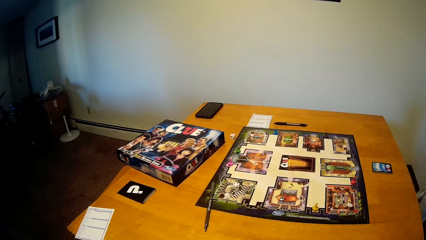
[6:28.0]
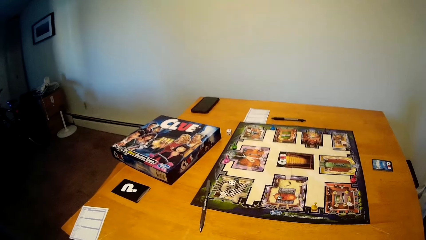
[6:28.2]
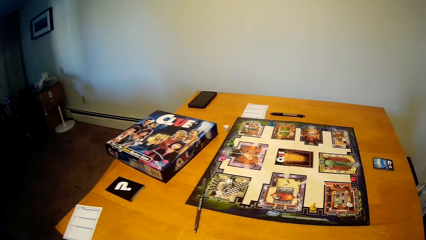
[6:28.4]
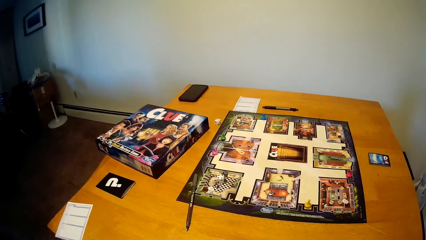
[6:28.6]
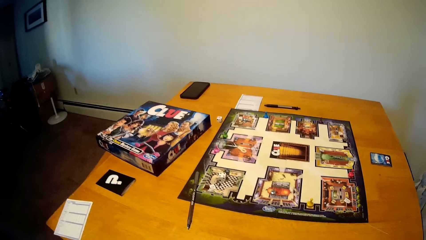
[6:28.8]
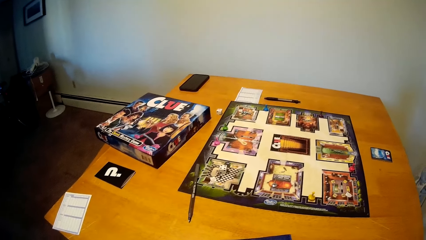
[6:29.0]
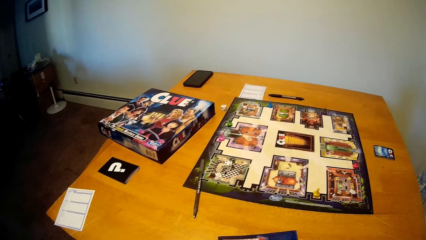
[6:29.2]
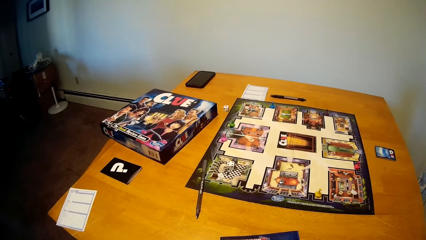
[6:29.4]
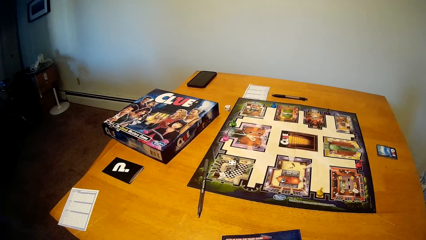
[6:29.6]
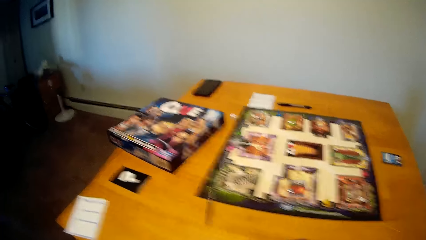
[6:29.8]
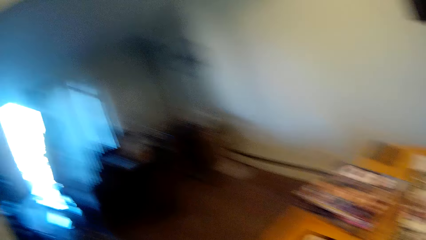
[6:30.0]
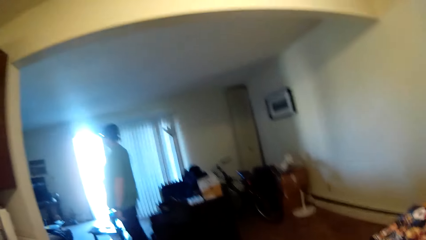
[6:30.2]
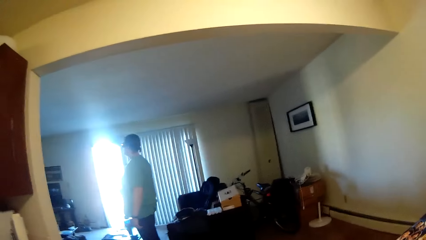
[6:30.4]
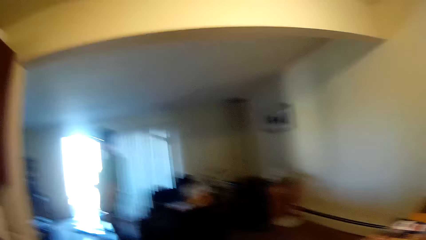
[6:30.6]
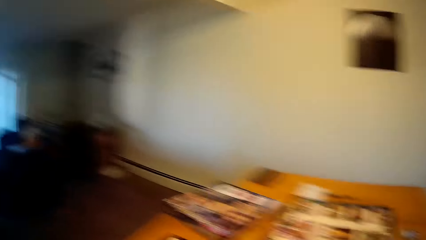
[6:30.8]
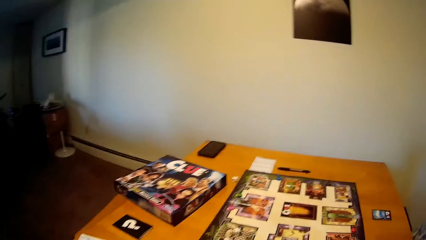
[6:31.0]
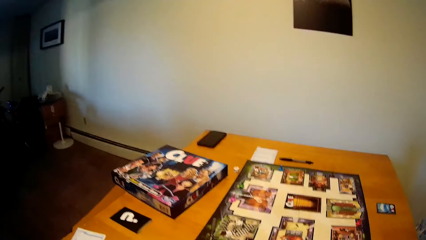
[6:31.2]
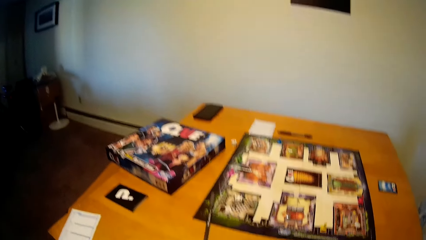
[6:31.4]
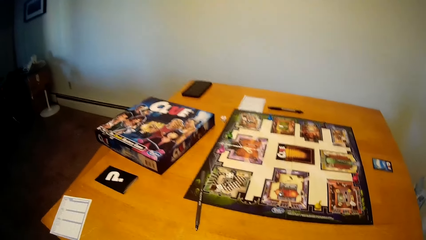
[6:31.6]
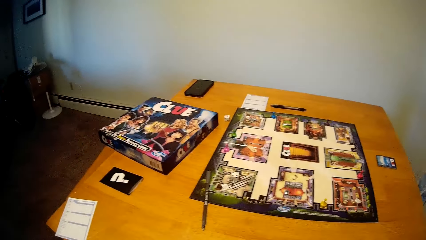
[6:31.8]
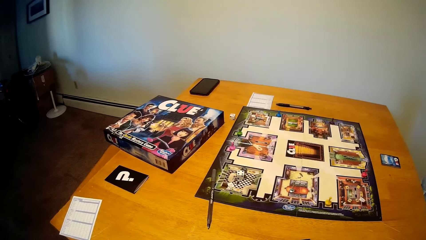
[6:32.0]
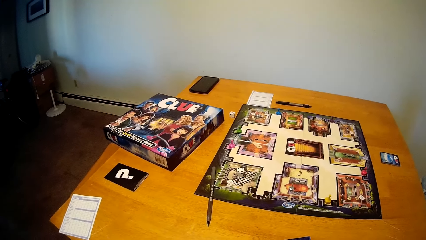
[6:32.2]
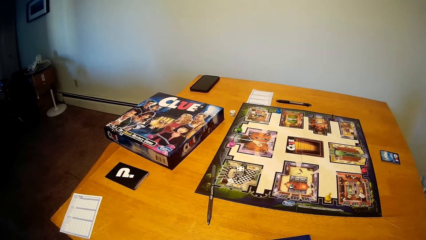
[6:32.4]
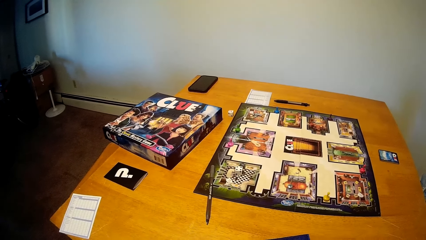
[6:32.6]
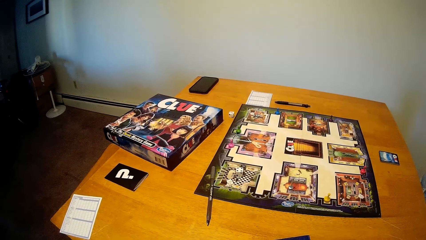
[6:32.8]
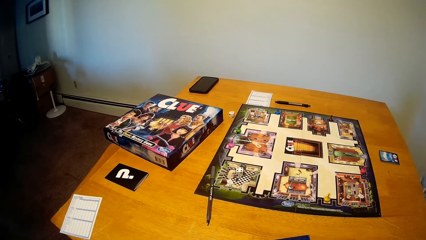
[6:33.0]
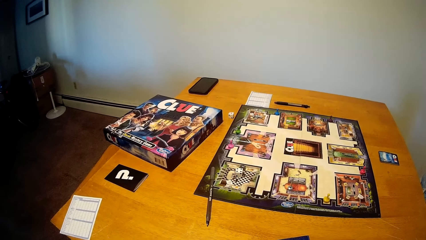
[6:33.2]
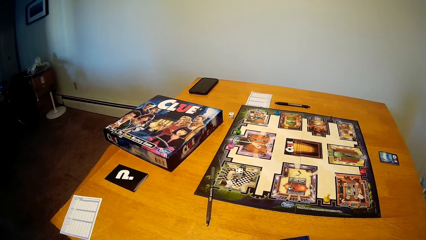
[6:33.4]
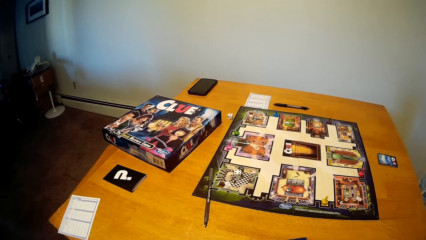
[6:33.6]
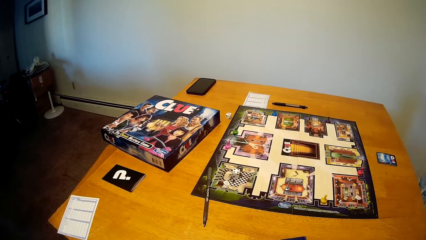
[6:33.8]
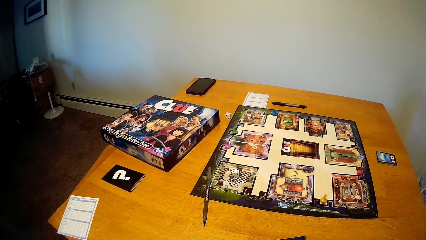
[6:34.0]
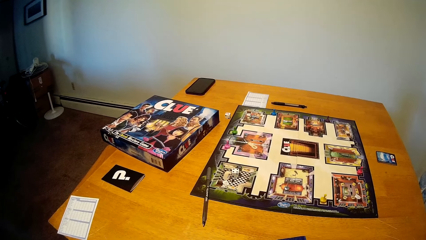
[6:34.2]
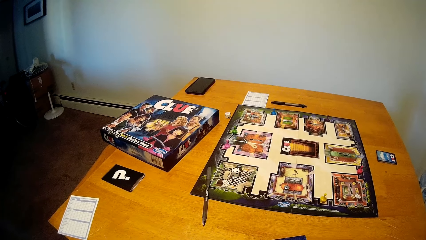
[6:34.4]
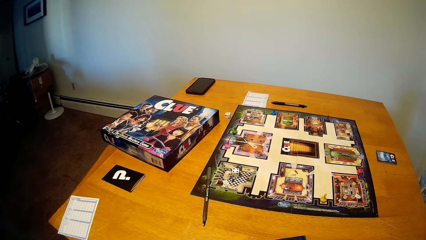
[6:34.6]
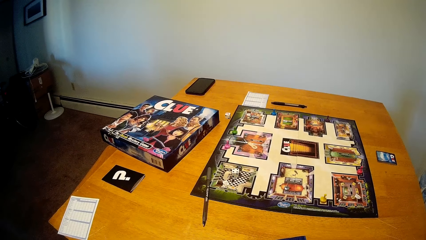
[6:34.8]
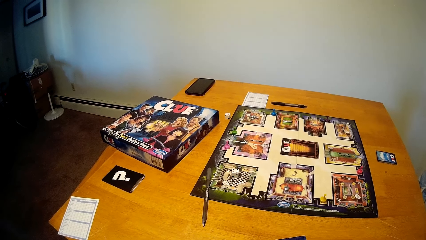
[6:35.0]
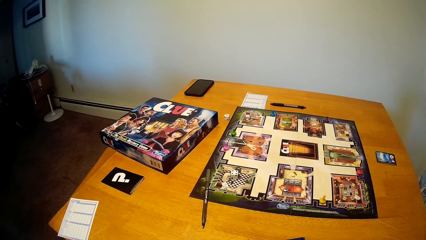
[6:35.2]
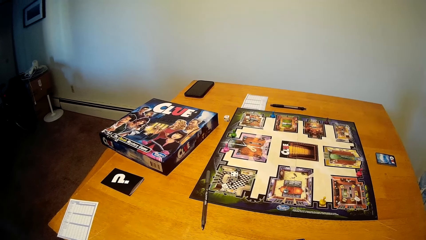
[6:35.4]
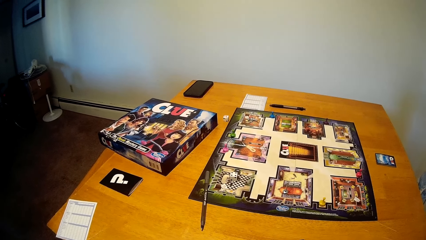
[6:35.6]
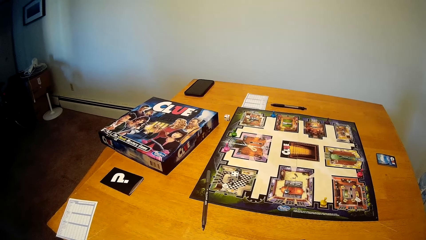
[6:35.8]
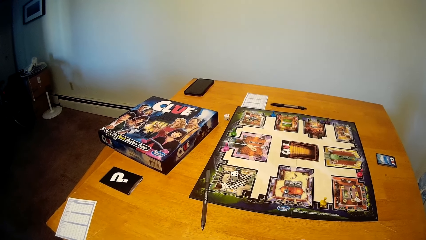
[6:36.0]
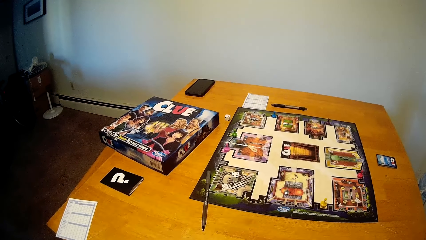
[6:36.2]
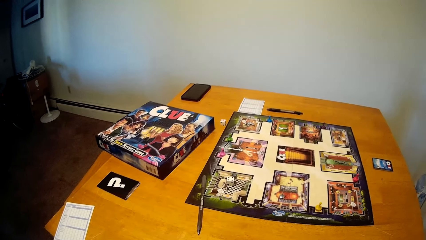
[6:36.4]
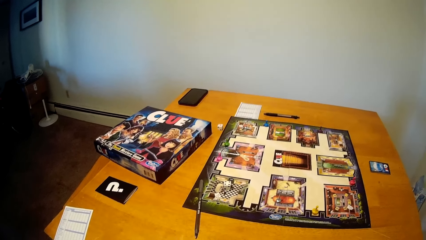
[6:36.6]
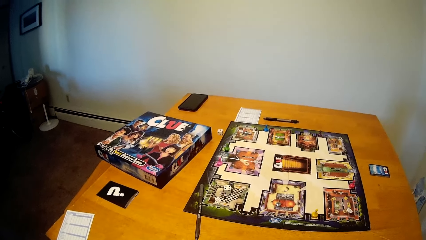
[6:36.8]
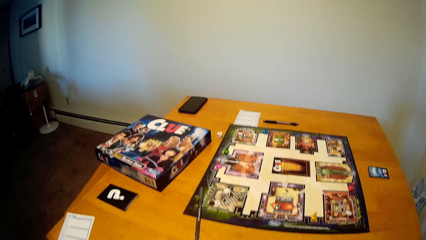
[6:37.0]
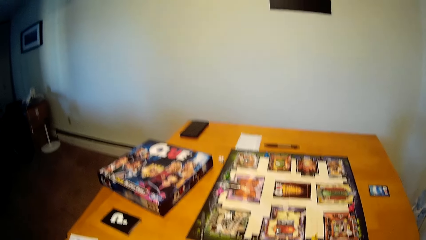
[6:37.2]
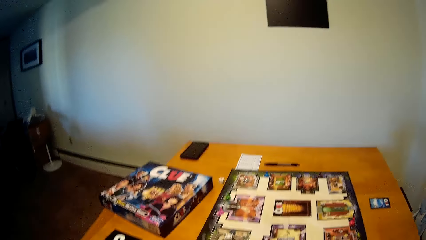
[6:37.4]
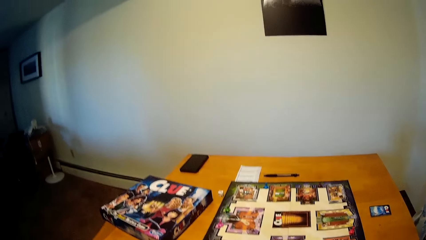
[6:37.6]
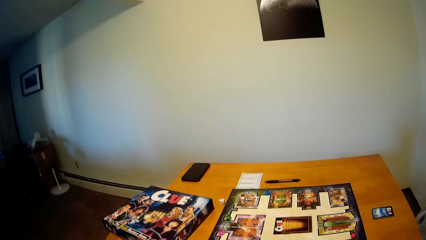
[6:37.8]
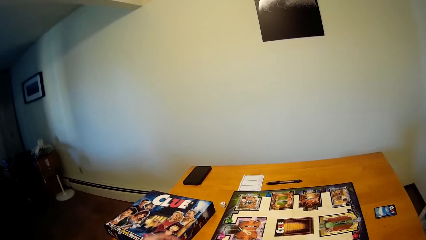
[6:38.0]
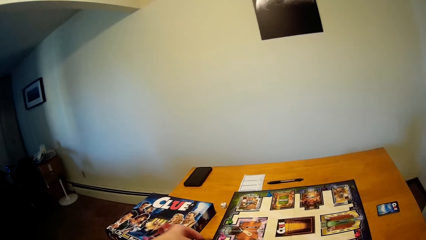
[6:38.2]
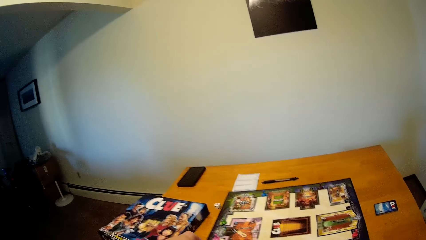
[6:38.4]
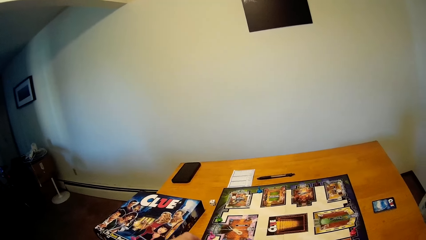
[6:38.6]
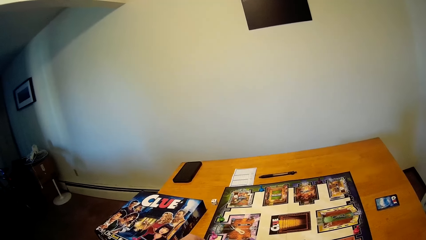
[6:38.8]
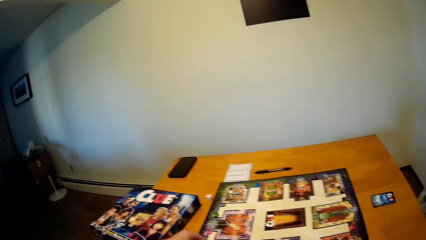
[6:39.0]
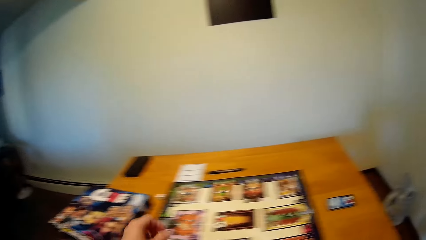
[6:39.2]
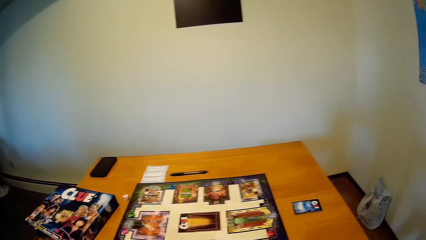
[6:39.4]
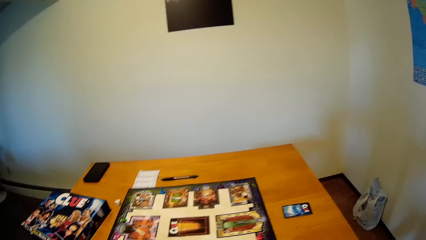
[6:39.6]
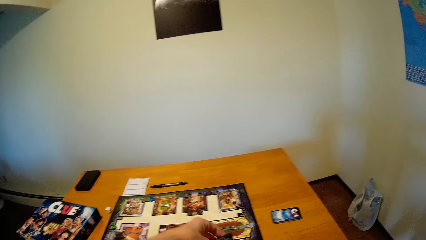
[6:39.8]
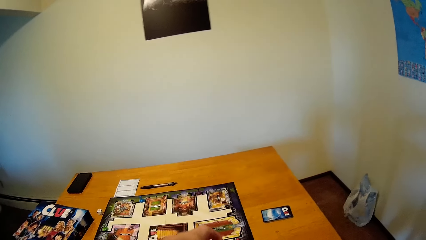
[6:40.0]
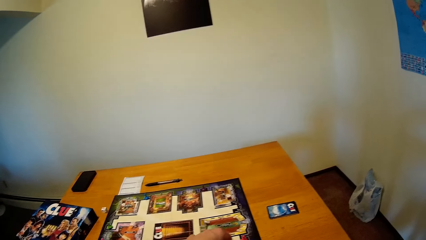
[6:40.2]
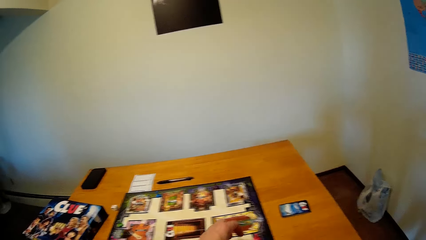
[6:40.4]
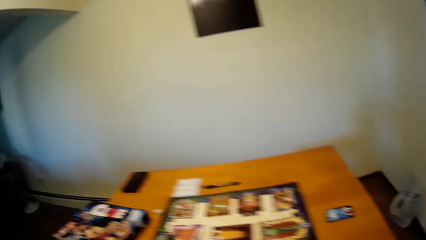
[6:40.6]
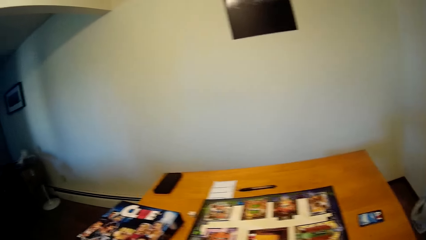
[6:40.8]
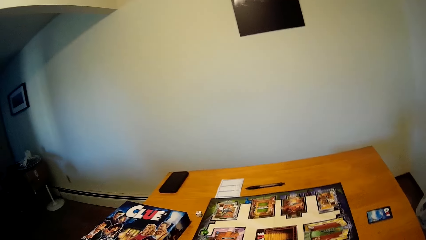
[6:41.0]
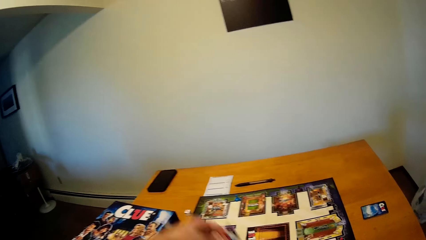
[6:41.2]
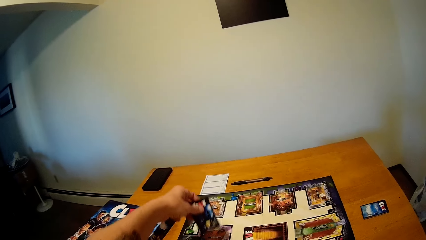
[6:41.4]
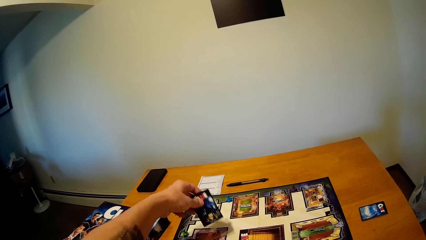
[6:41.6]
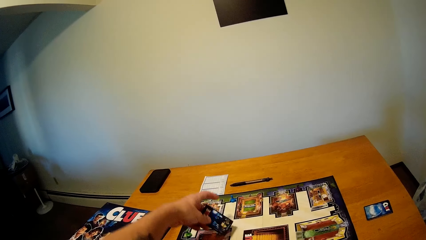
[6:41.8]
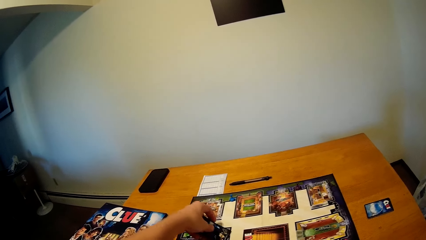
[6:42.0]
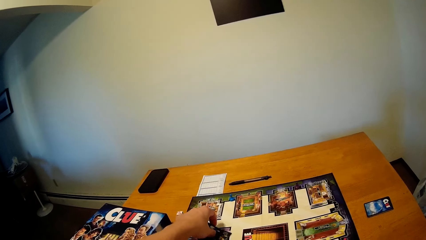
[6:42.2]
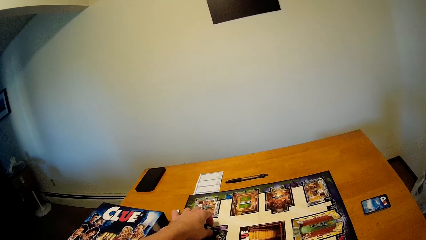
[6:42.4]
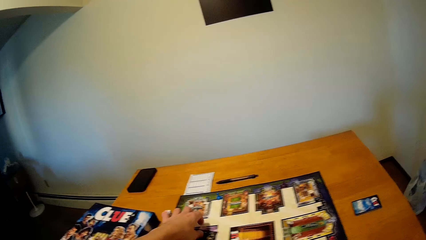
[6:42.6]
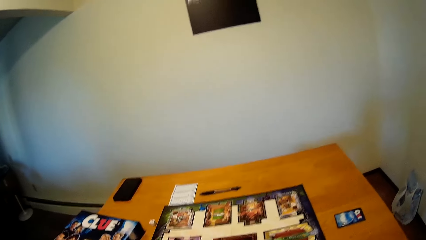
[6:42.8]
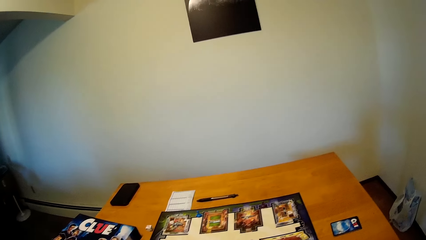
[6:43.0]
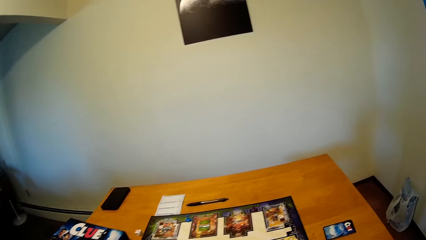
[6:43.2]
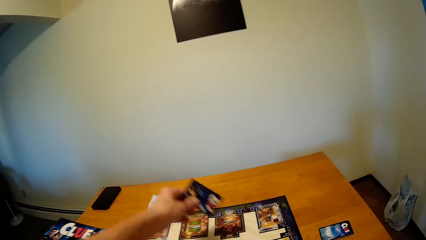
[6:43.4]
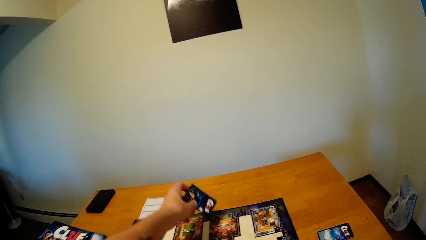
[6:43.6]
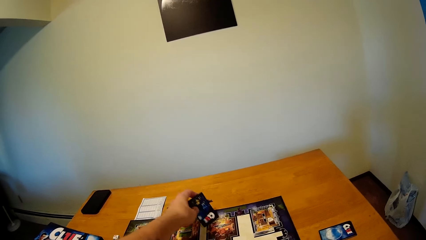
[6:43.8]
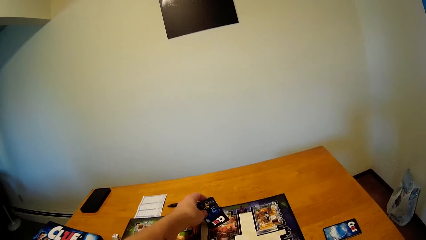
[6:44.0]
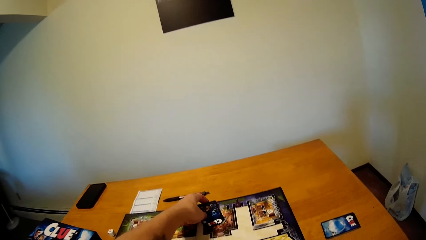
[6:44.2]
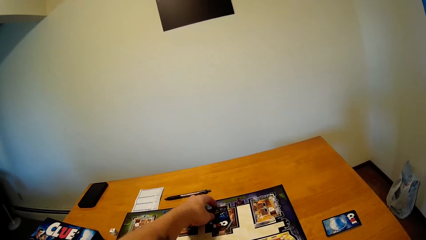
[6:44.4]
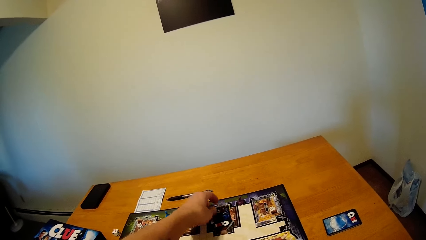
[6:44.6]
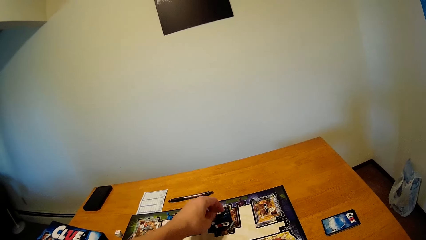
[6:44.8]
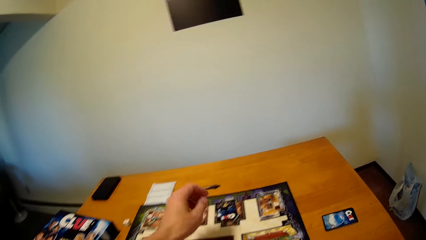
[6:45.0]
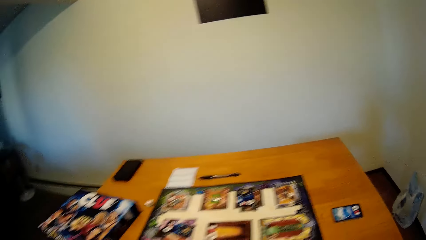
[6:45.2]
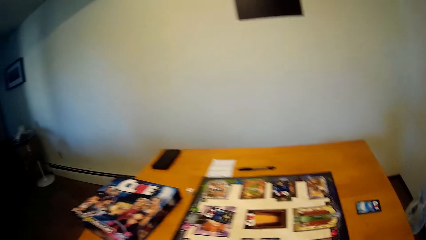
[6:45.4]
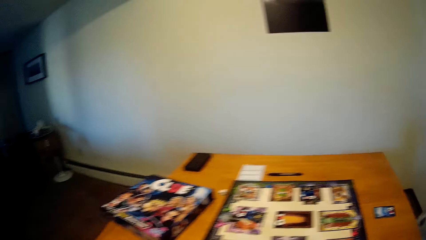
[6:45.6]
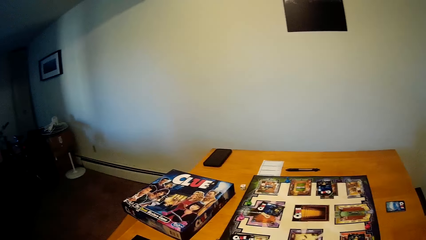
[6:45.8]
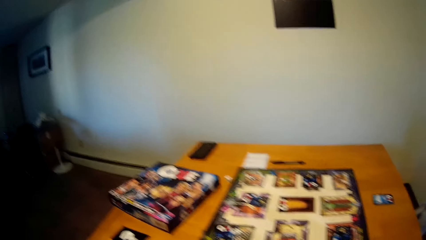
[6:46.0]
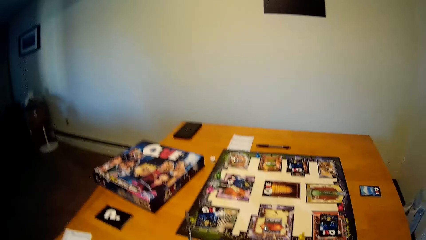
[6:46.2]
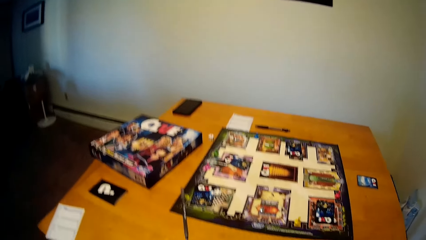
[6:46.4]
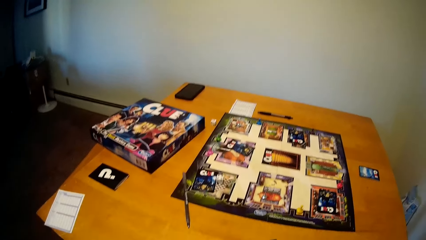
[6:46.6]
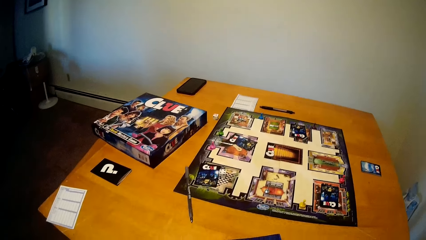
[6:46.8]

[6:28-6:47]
The camera wearer looks around the house. He turns towards the man. He places a game card on the game board with his left hand. He does this repeatedly.
